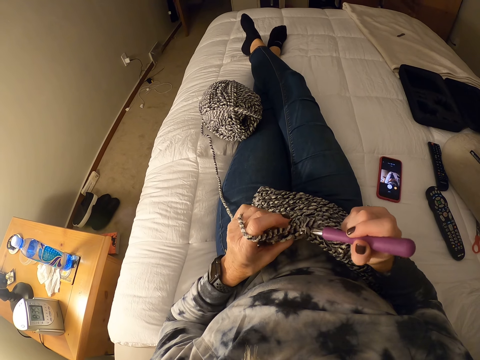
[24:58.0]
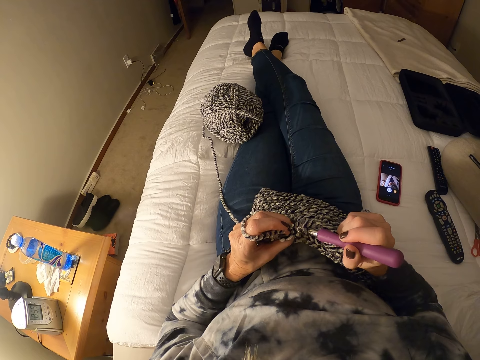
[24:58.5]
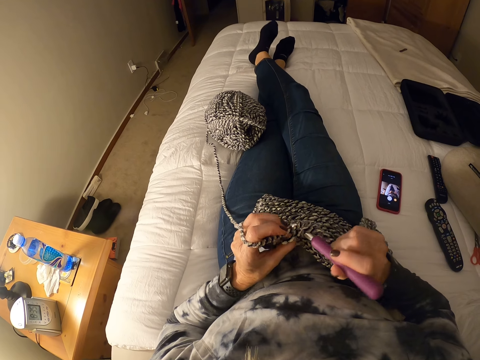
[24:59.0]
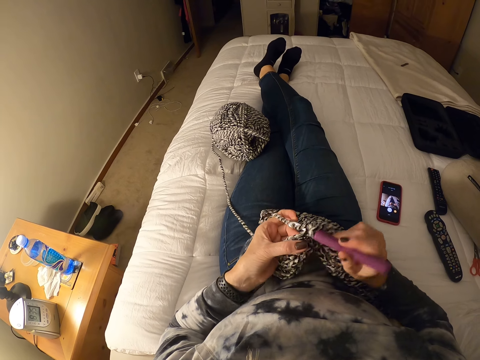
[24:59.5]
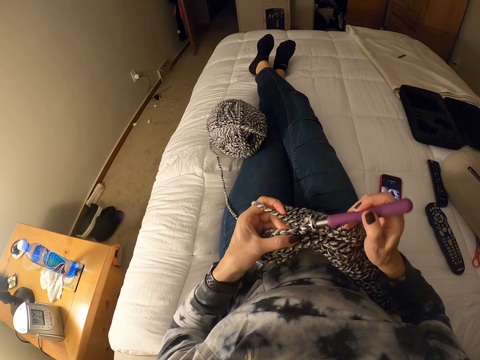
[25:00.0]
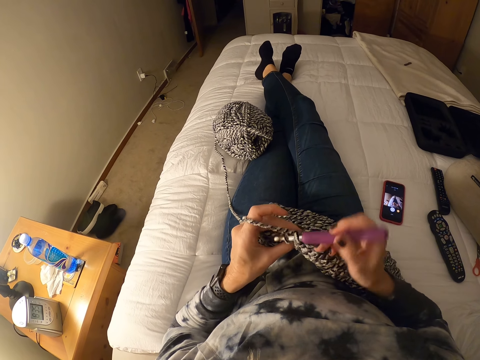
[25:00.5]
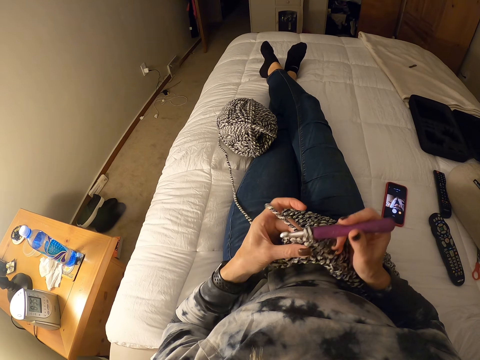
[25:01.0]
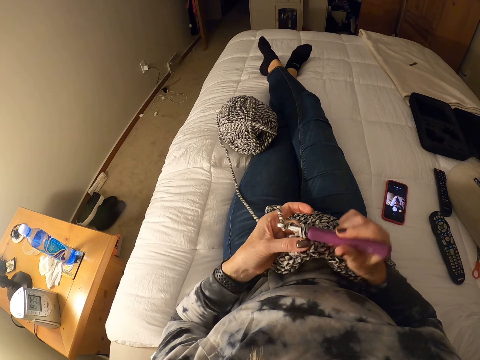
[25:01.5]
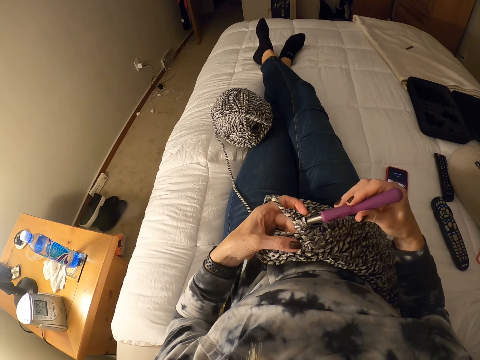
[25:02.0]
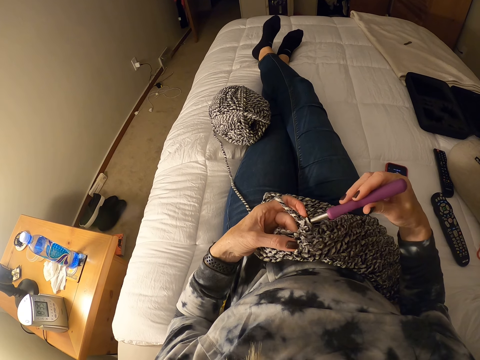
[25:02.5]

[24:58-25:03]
The camera wearer crochets with the yarn and the crochet hook.

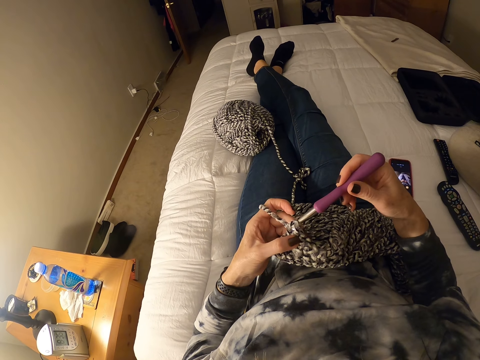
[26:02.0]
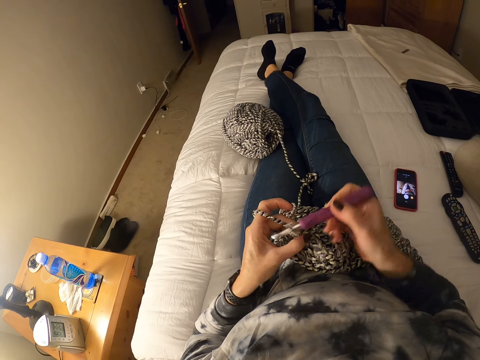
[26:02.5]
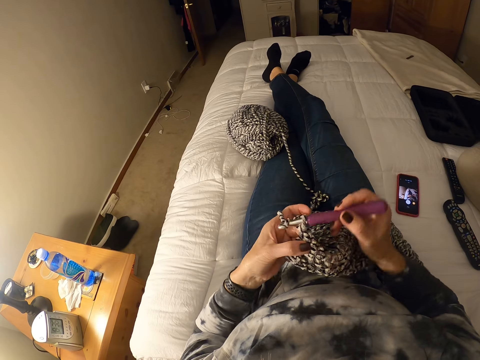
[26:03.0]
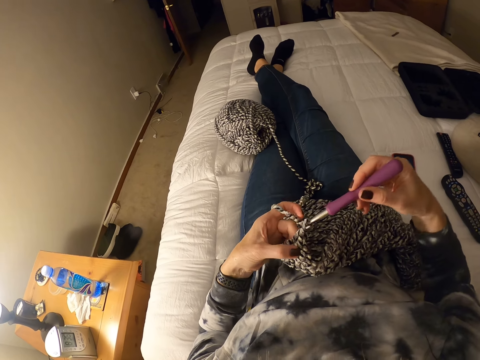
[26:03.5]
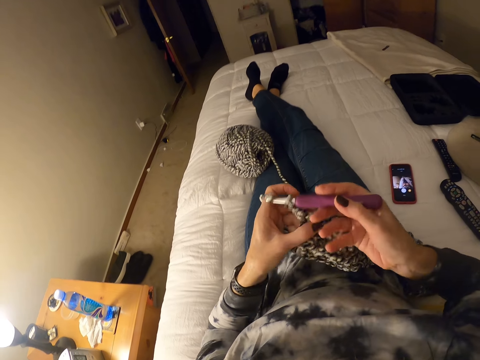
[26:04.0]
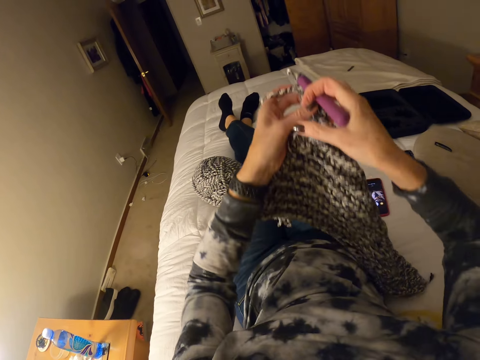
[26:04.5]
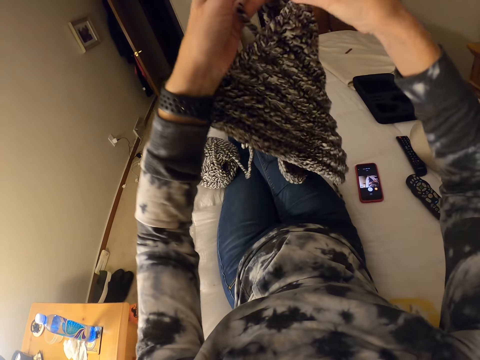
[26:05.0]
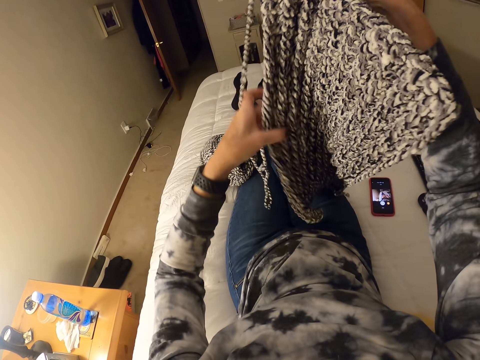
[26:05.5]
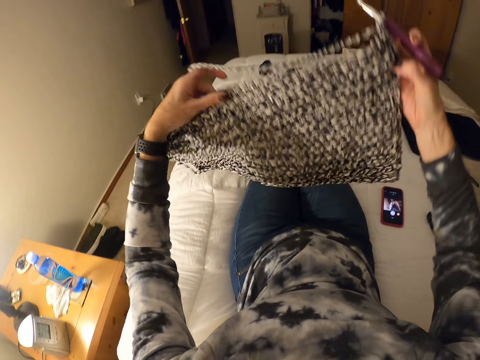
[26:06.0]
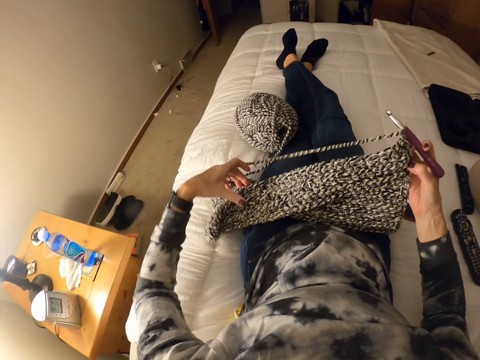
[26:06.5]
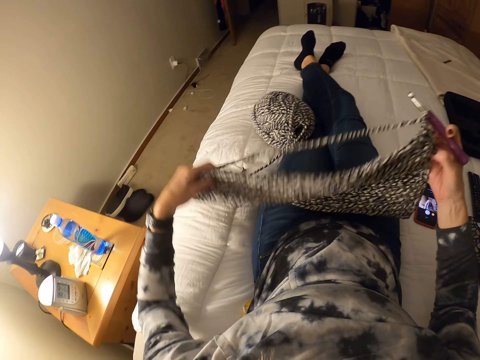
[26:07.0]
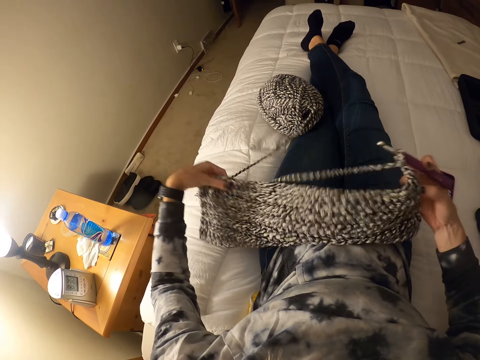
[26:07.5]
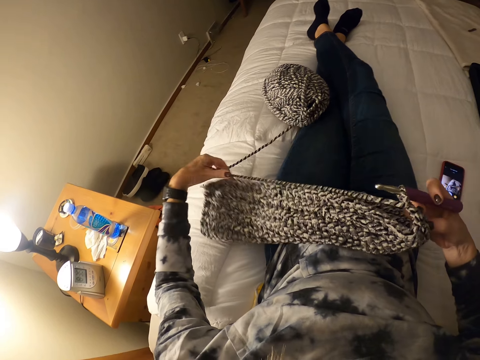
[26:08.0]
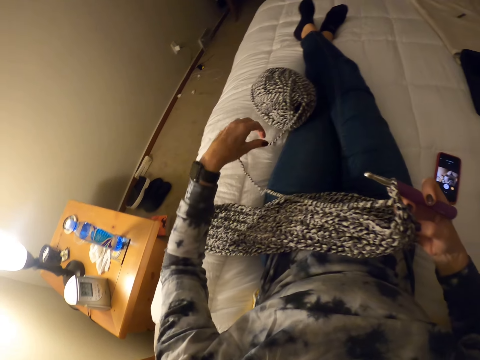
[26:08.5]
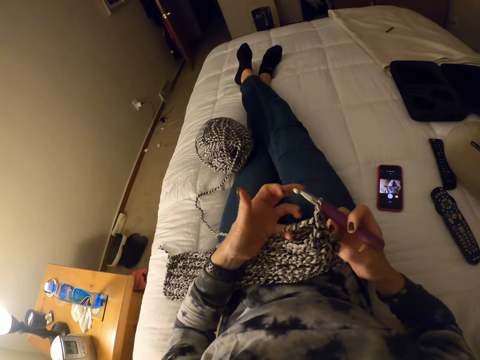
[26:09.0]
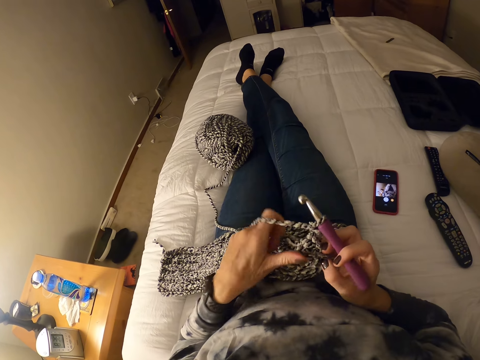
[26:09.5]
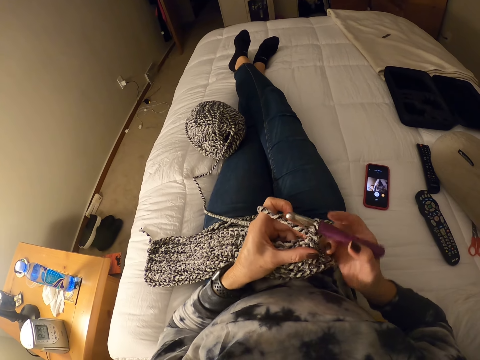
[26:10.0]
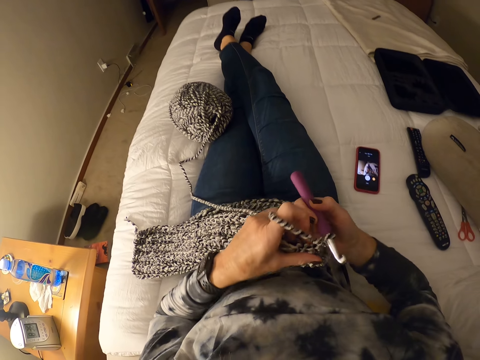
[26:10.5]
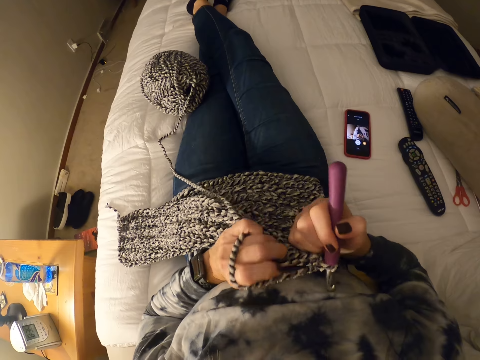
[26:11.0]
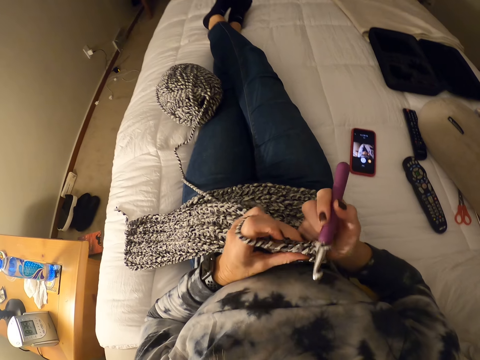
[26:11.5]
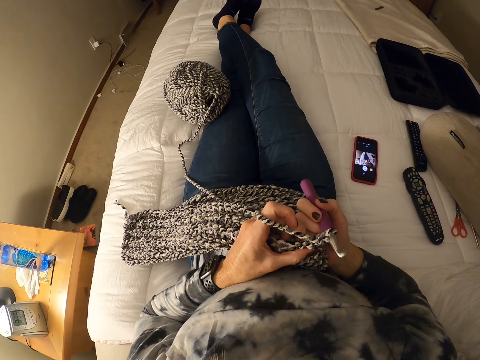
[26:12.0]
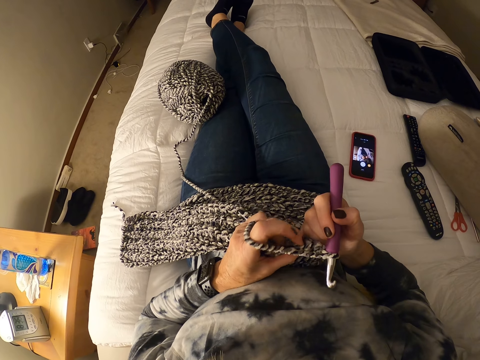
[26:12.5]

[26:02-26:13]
The camera wearer raises the crochet or fabric from her body. She overturns the fabric. She puts the fabric on her thighs. She lifts the fabric. She releases the yarn from her left hand. She puts the fabric on her thighs. She lifts the thread and drops the thread from her fingers. She rolls the yarn on her left hand. She knits the fabric. She checks the crochet.

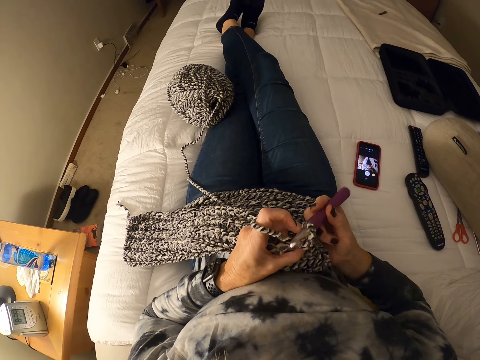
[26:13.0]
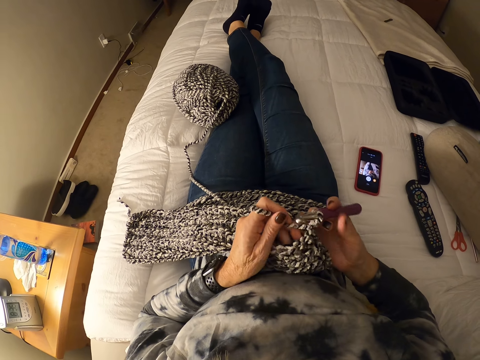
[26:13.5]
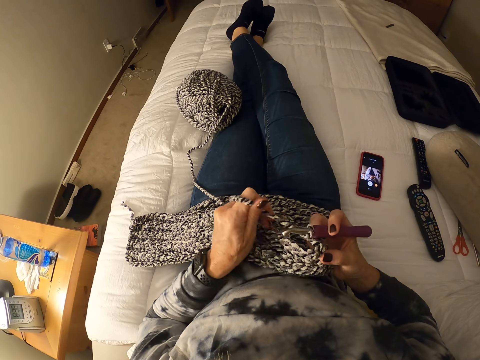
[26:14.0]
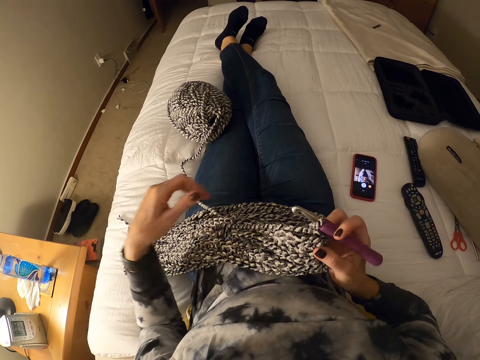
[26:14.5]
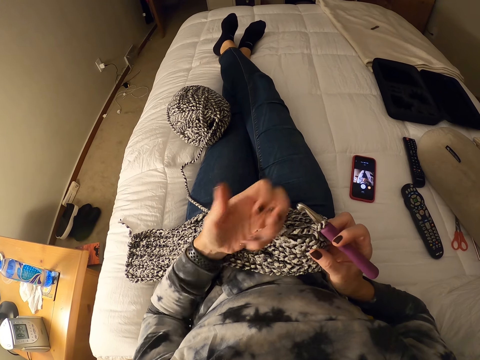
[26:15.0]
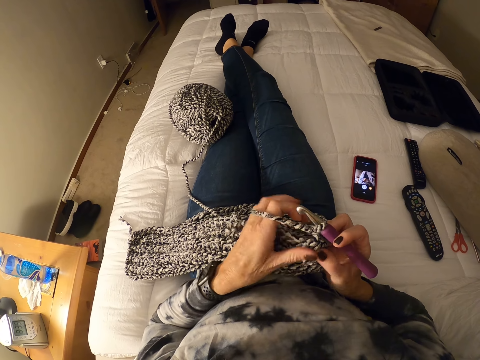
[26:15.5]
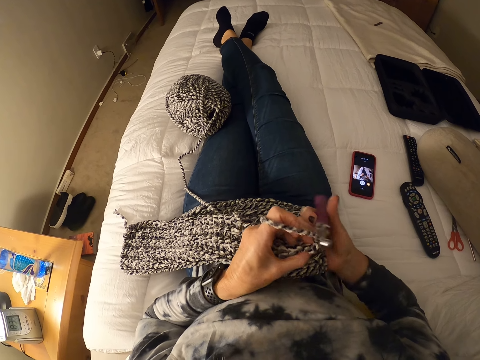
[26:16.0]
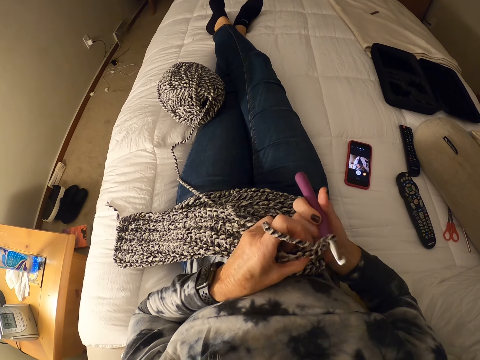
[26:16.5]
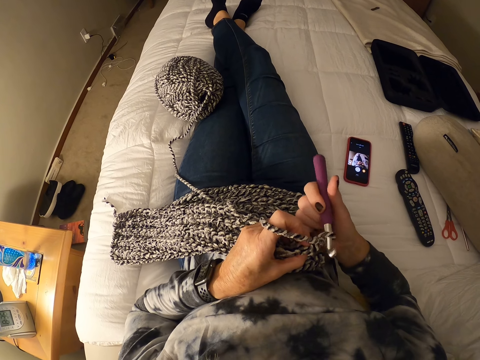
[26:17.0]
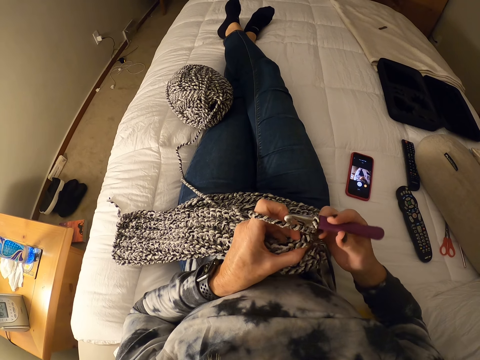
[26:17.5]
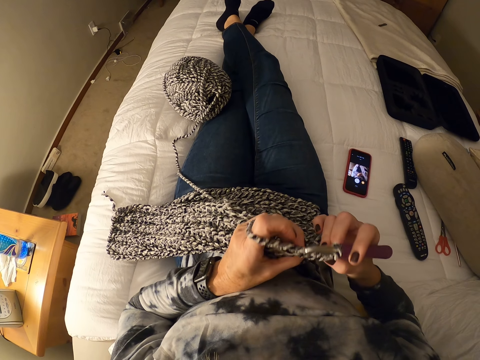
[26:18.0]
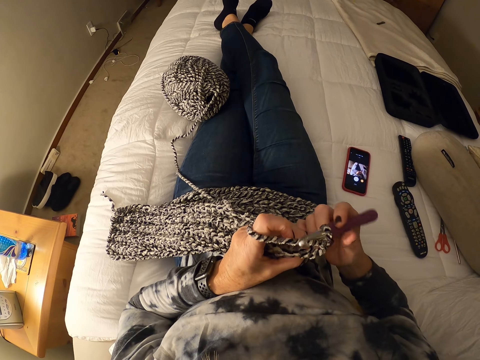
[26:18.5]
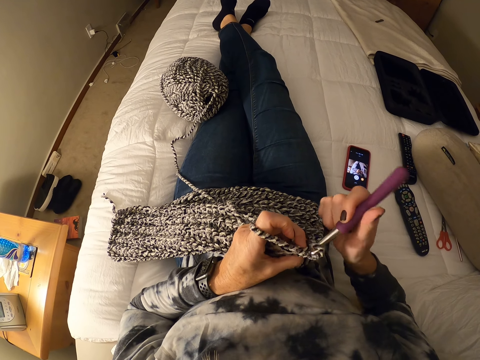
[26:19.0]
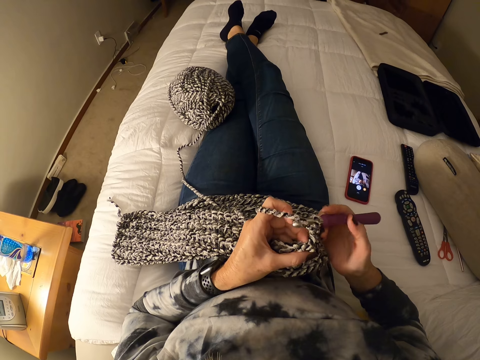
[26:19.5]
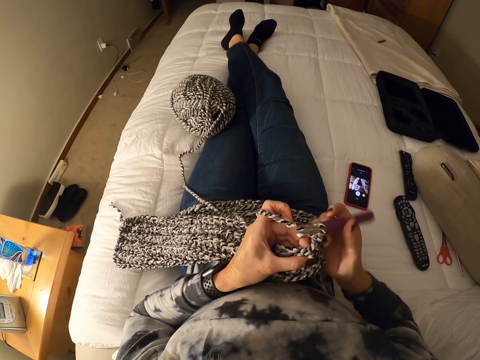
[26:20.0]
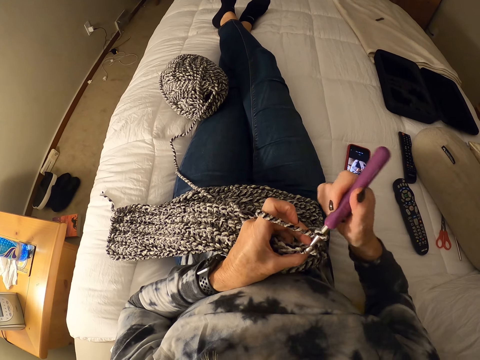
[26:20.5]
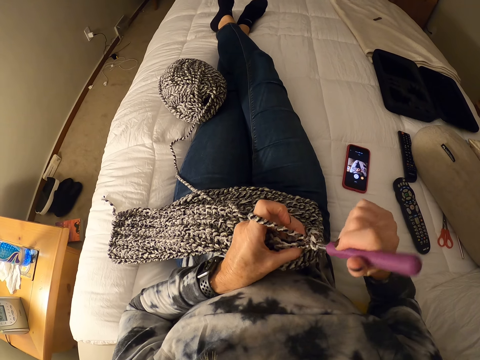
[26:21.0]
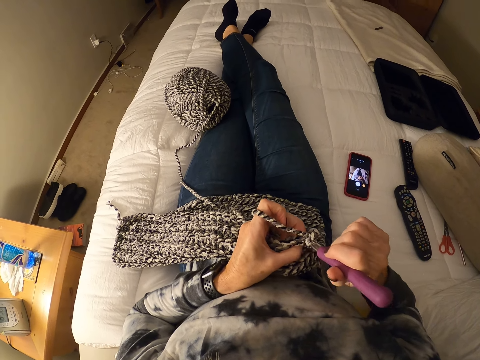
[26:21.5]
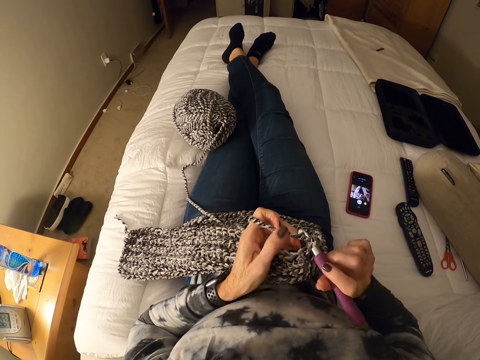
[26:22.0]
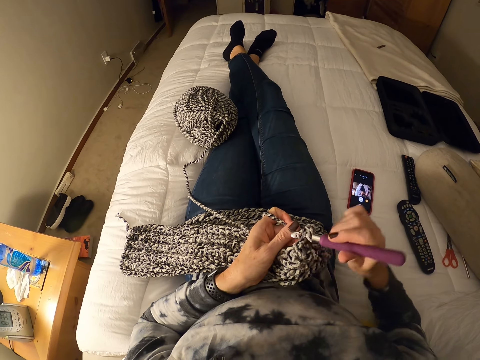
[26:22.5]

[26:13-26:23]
The camera wearer releases the yarn or thread from her left hand. She straightens the thread. She rolls the yarn on her left hand. She knits the fabric. She crochets with the yarn and the crochet hook.
